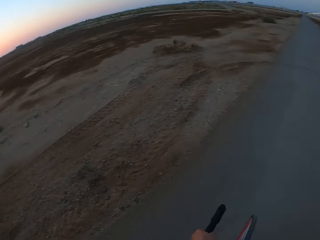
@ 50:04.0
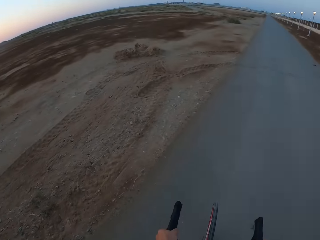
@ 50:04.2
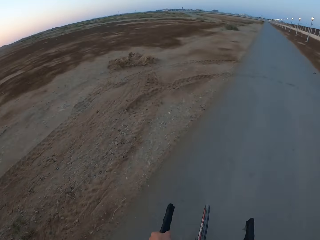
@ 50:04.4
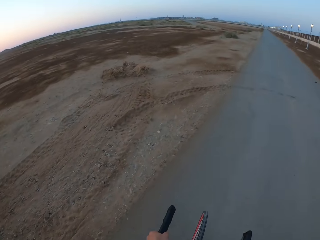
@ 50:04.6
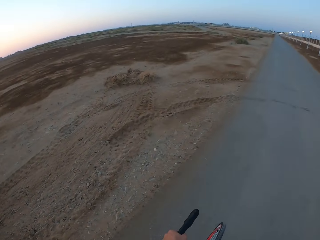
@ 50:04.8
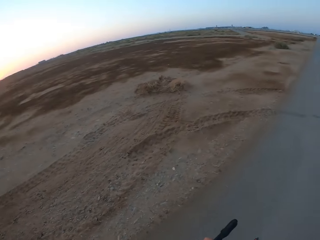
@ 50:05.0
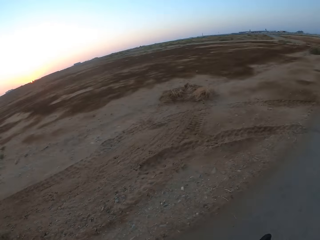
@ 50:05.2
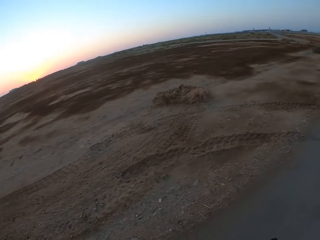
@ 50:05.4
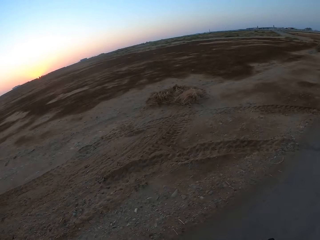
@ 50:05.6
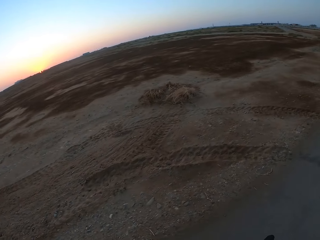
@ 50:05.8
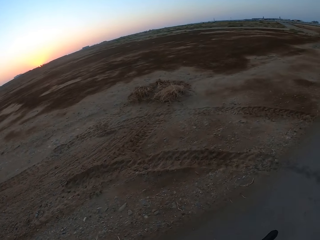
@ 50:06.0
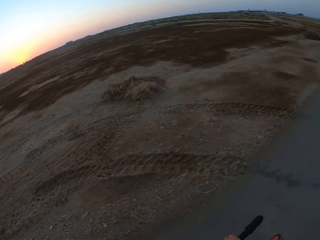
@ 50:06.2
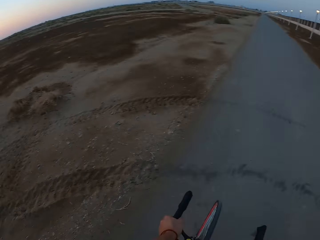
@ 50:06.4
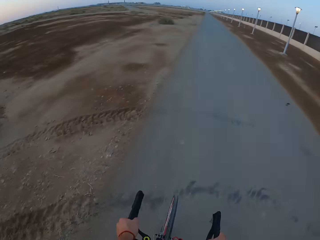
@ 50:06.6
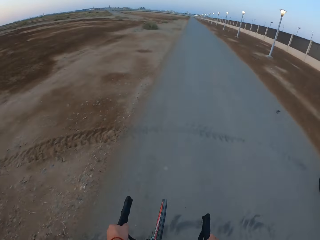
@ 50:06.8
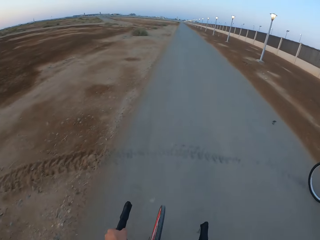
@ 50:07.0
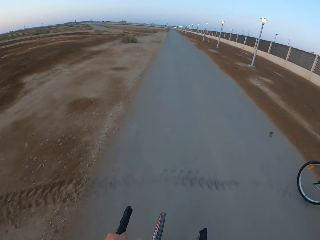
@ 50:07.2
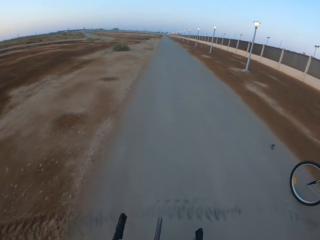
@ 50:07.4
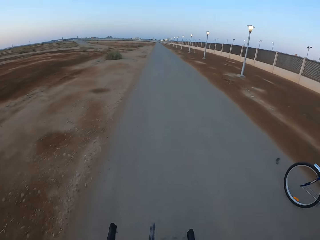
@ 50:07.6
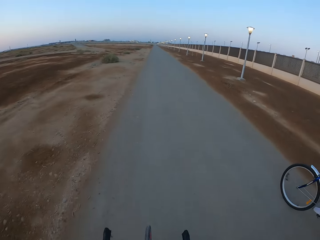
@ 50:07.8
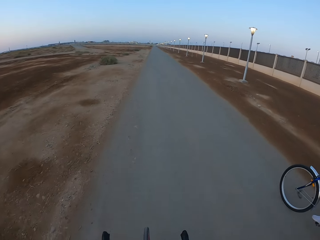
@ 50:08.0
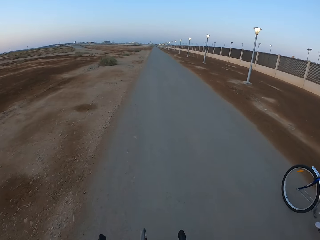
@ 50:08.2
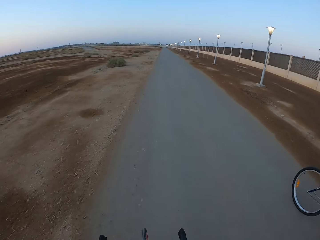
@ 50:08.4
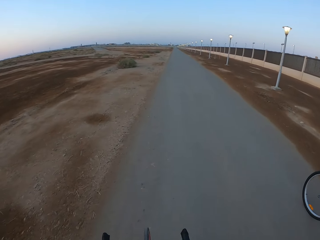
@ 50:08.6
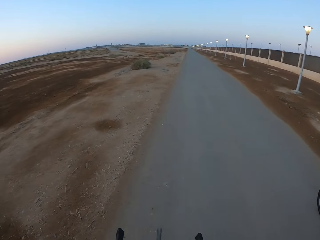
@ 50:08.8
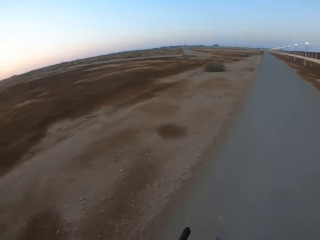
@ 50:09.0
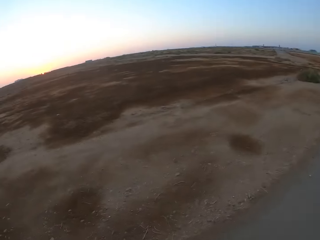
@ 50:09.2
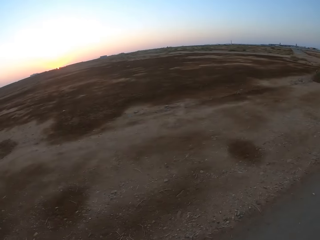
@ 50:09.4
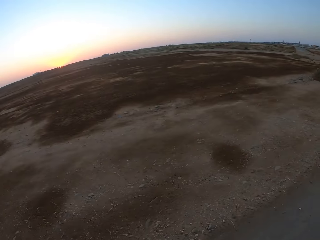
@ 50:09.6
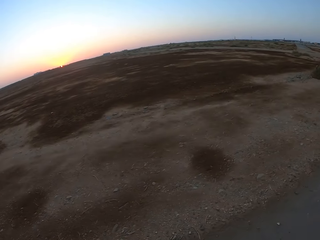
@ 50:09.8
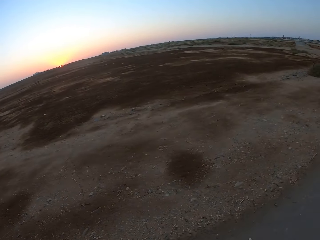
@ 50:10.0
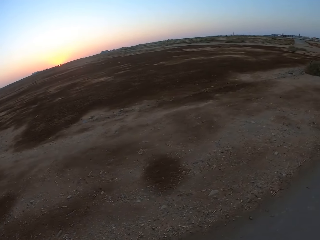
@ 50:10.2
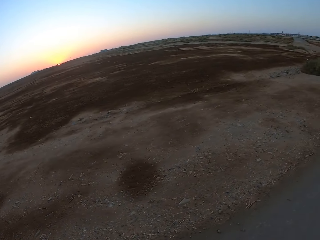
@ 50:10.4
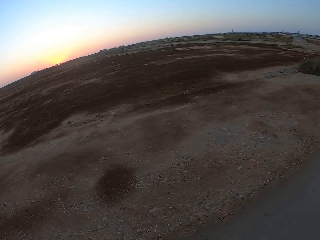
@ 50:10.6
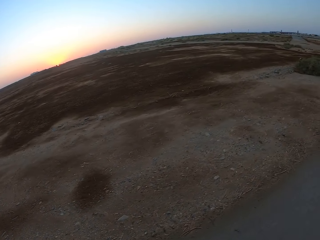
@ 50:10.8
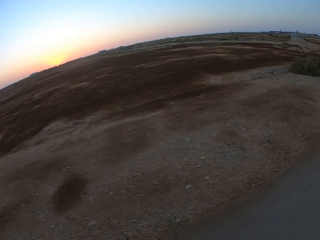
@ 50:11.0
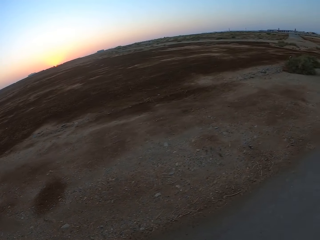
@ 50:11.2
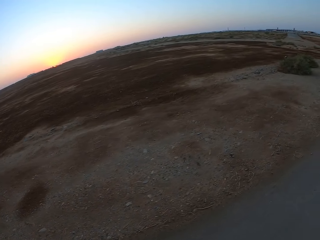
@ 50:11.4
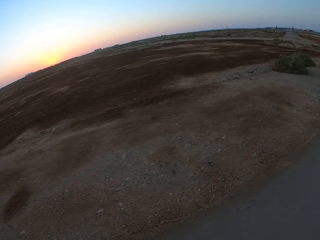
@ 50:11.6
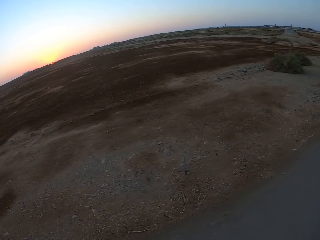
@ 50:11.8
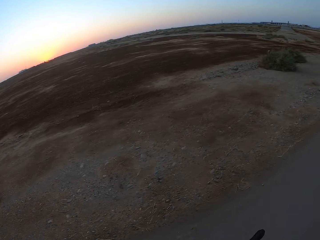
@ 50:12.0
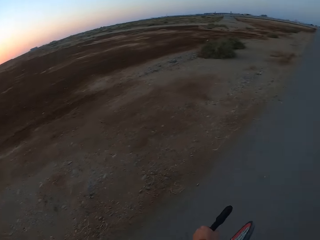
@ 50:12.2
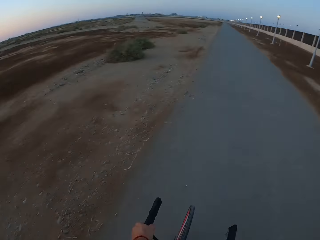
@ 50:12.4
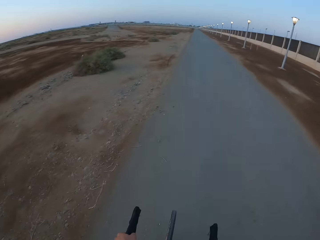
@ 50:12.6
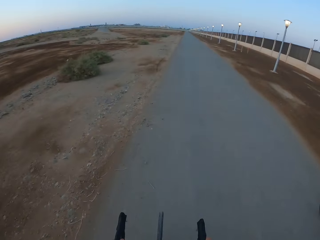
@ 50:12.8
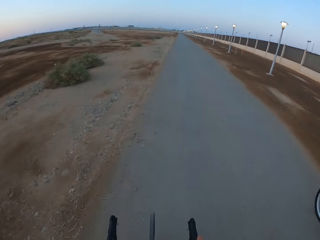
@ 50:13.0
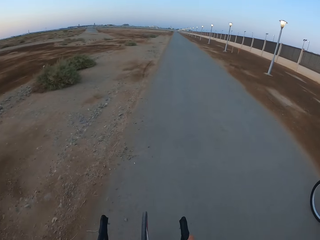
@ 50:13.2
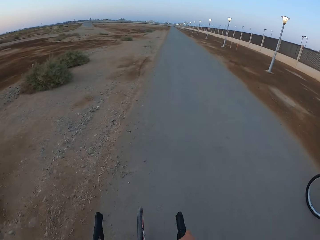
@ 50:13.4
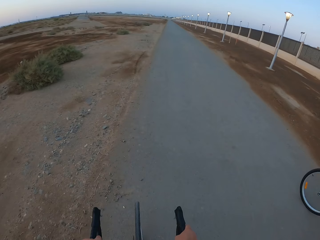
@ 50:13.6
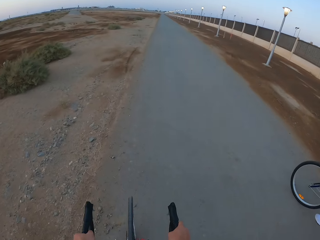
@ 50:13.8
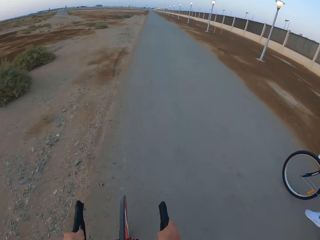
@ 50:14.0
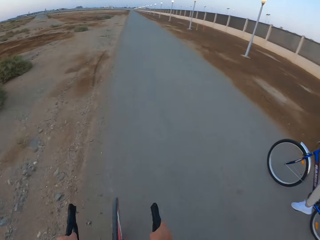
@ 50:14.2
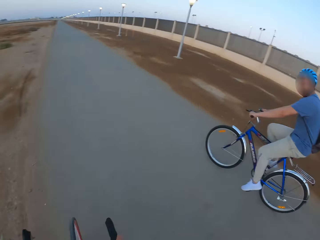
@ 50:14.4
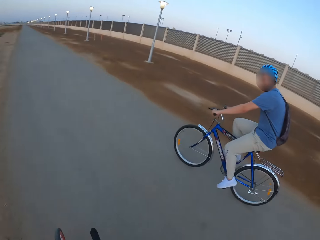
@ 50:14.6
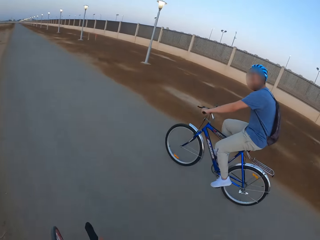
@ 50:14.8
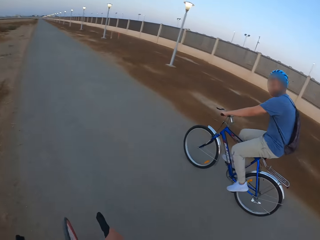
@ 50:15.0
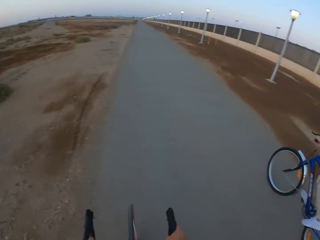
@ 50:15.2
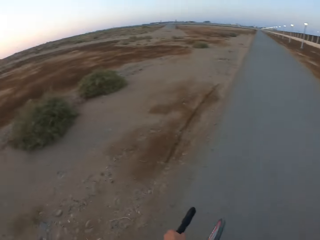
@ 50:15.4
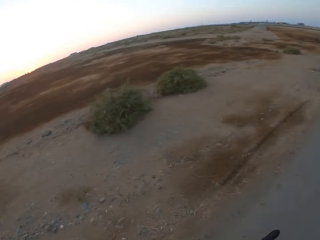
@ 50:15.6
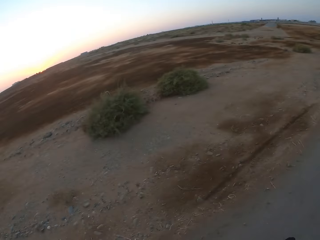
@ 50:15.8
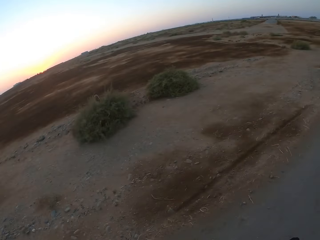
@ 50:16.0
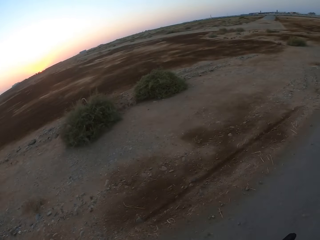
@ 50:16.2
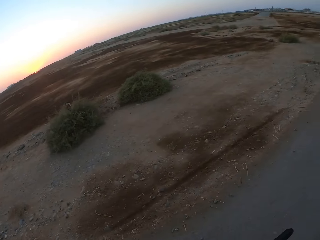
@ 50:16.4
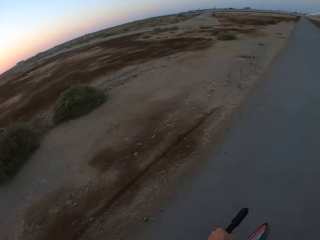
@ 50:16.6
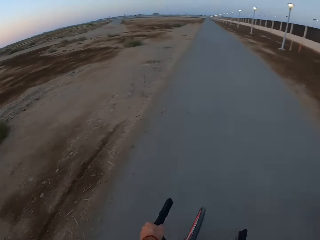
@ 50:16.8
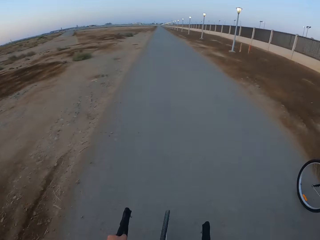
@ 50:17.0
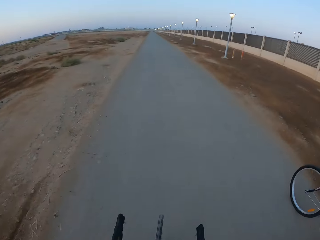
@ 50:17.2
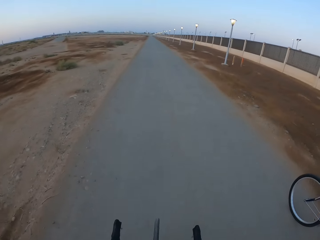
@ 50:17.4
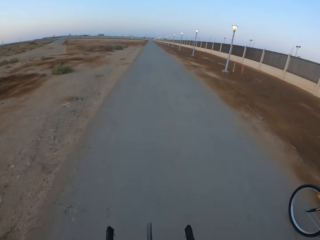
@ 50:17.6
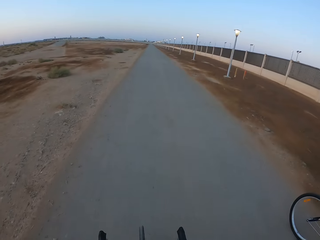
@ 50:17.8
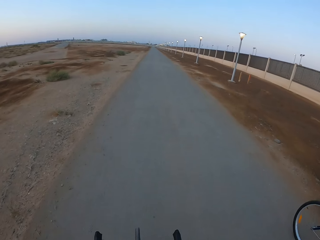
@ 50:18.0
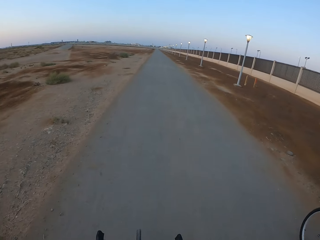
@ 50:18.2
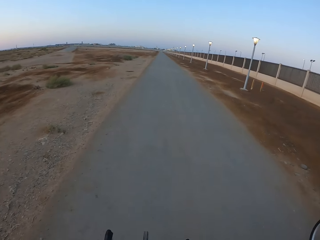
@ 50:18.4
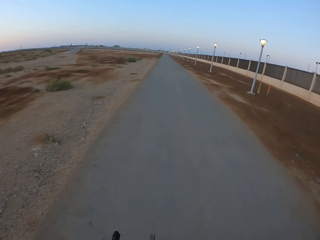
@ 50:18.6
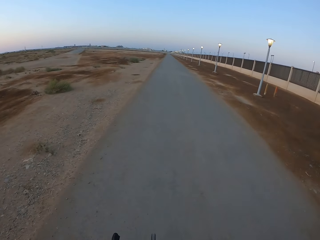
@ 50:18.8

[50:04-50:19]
The camera wearer looks around. They ride the bicycle. A woman rides the bicycle. The camera wearer looks around. They ride the bicycle. A man rides the bicycle. The camera wearer rides the bicycle.

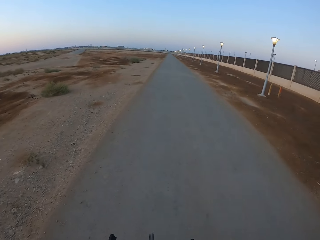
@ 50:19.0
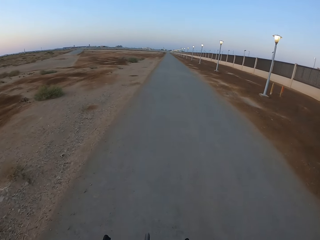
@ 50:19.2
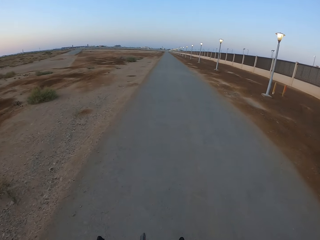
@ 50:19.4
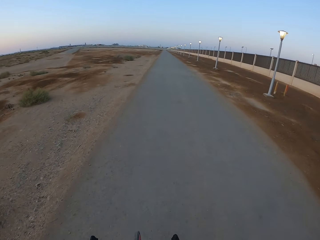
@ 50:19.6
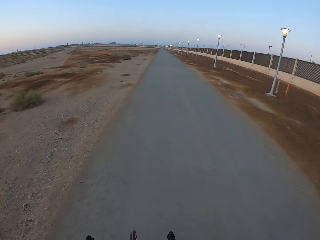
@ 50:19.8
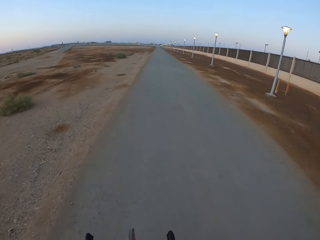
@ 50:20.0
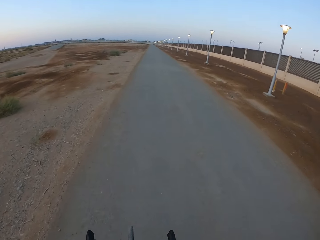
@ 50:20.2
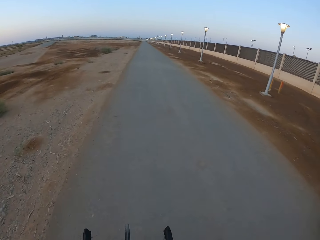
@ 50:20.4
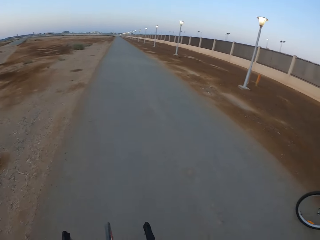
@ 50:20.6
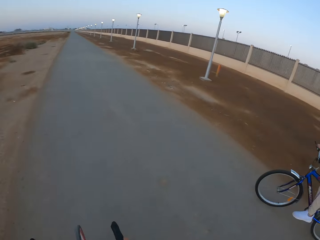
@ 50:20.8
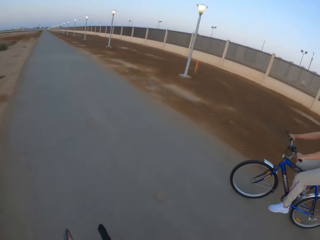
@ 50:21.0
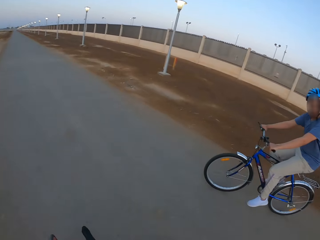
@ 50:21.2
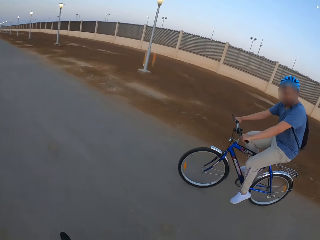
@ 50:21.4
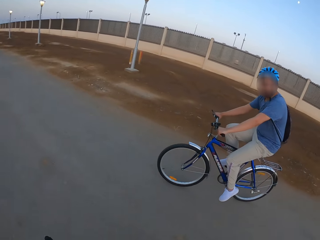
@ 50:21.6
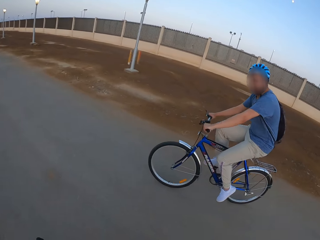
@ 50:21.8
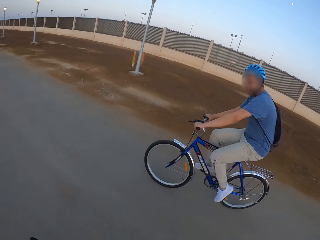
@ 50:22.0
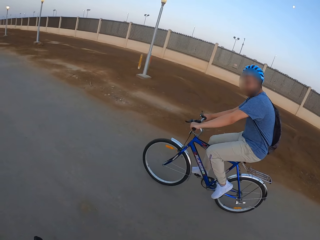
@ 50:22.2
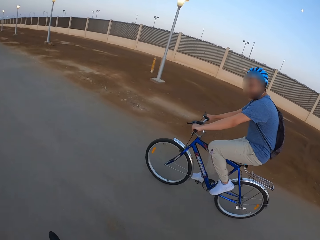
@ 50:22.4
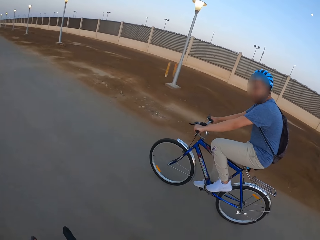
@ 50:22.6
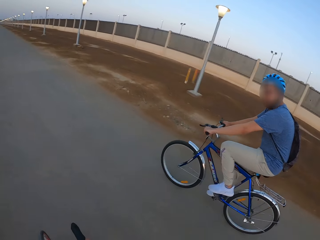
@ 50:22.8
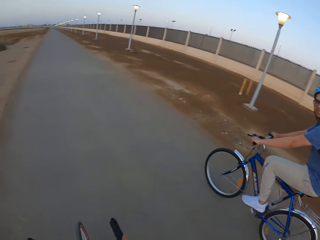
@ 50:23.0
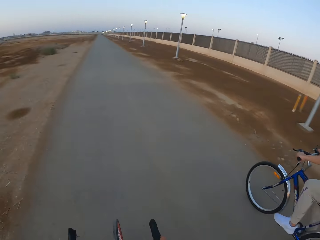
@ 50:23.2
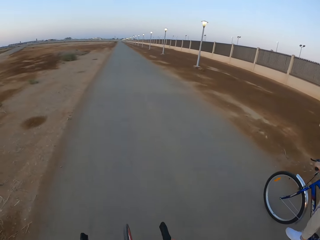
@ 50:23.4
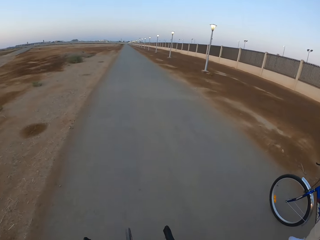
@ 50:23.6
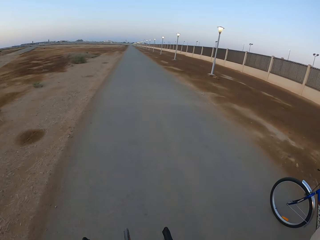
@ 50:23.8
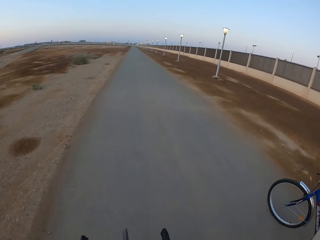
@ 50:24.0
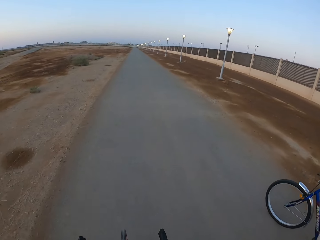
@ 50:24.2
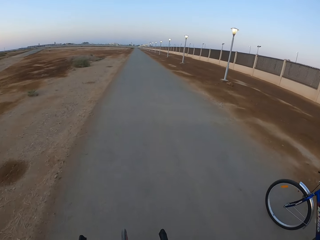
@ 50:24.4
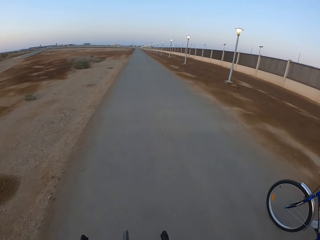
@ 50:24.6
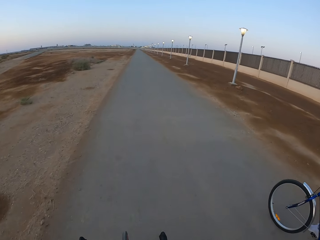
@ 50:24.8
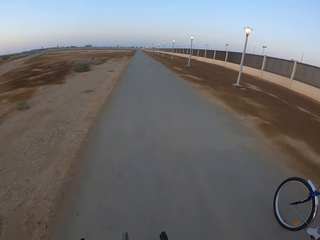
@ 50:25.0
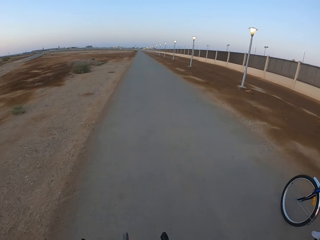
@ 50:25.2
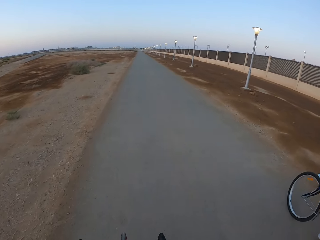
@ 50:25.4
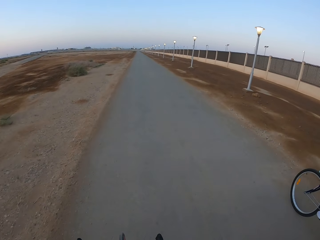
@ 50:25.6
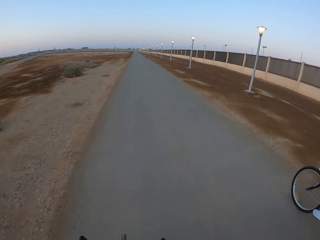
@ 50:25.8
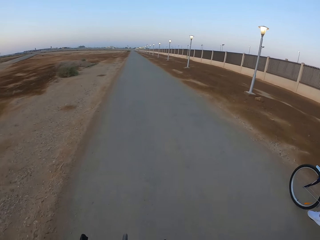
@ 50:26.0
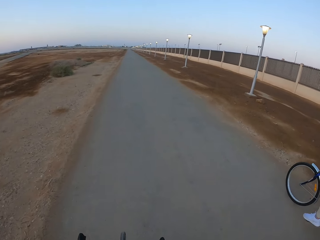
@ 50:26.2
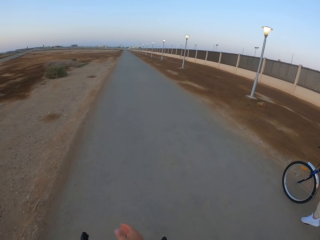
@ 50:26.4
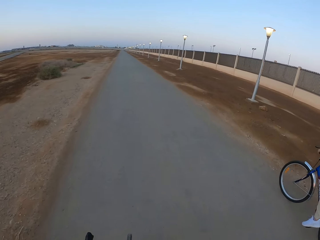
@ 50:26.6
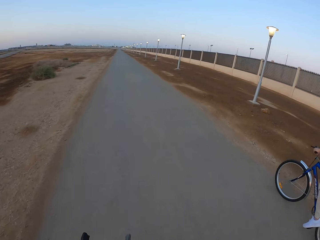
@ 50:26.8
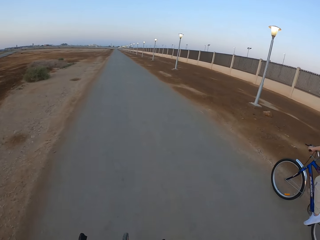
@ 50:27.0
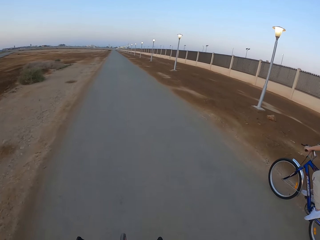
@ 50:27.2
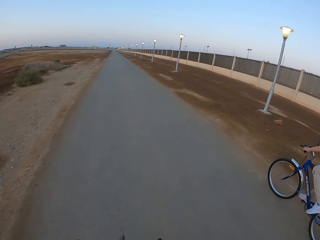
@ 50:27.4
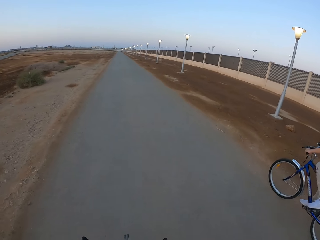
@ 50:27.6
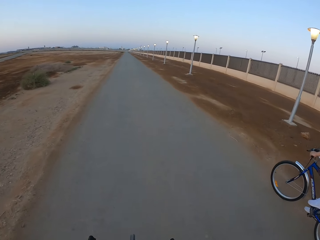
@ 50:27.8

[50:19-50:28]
A man rides the bicycle.
